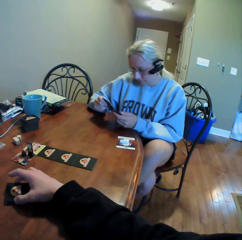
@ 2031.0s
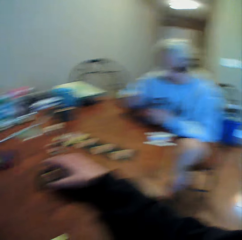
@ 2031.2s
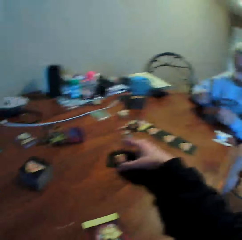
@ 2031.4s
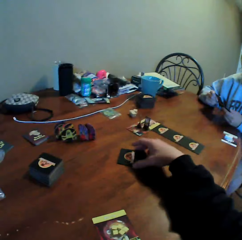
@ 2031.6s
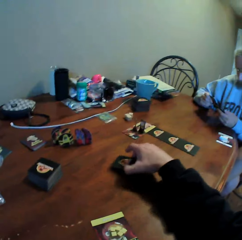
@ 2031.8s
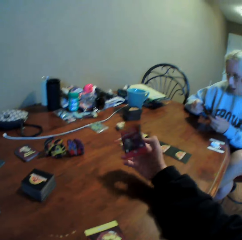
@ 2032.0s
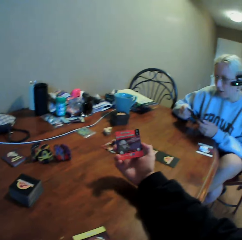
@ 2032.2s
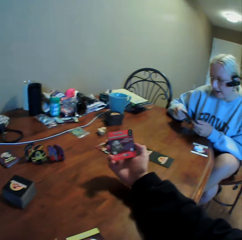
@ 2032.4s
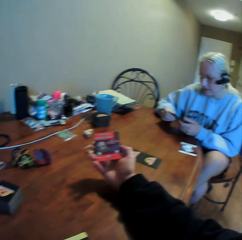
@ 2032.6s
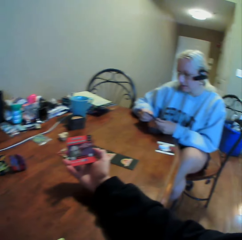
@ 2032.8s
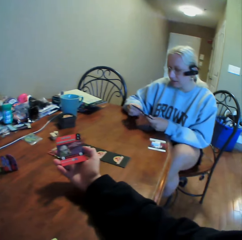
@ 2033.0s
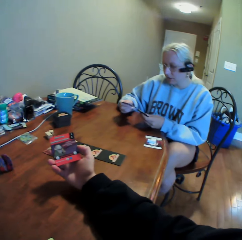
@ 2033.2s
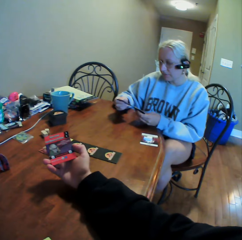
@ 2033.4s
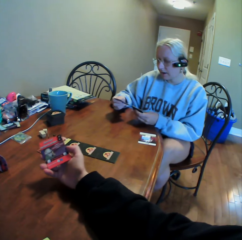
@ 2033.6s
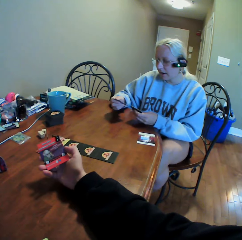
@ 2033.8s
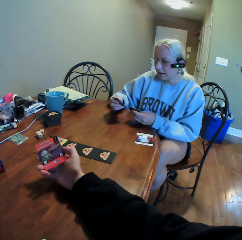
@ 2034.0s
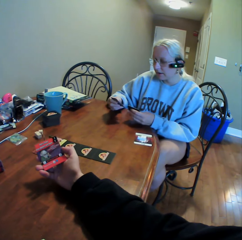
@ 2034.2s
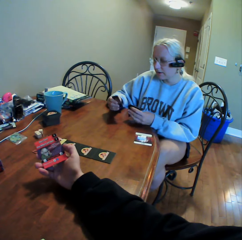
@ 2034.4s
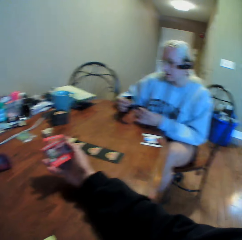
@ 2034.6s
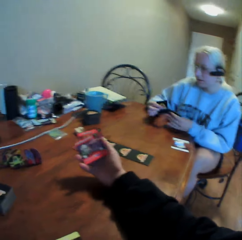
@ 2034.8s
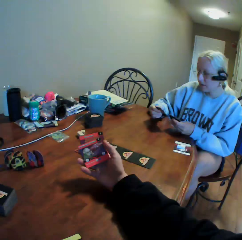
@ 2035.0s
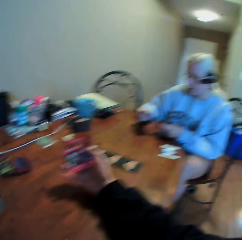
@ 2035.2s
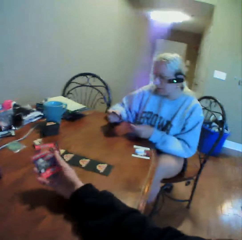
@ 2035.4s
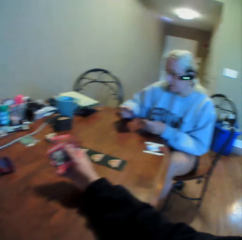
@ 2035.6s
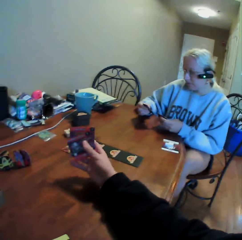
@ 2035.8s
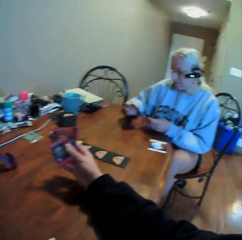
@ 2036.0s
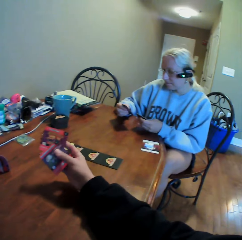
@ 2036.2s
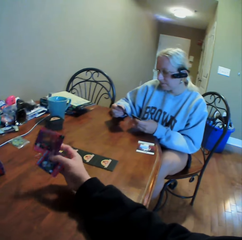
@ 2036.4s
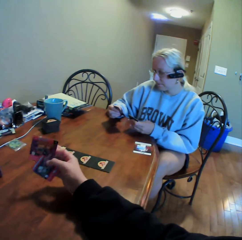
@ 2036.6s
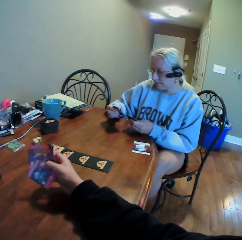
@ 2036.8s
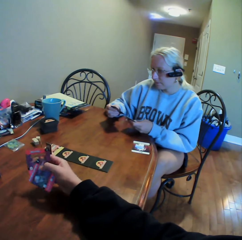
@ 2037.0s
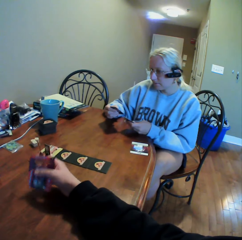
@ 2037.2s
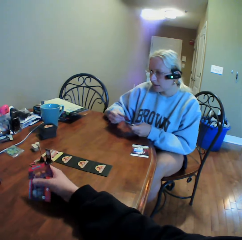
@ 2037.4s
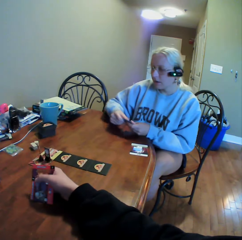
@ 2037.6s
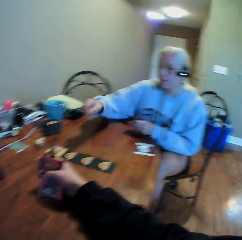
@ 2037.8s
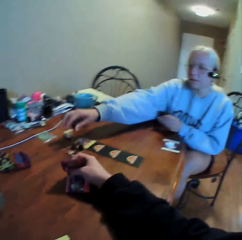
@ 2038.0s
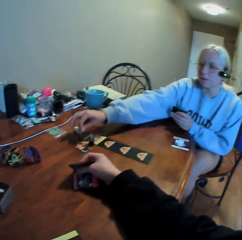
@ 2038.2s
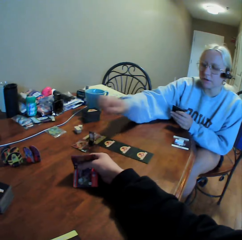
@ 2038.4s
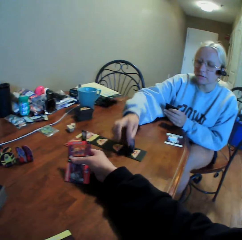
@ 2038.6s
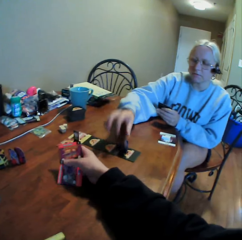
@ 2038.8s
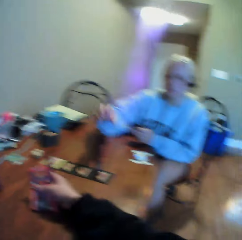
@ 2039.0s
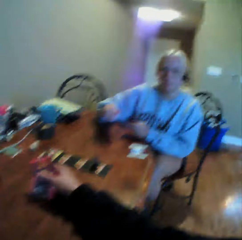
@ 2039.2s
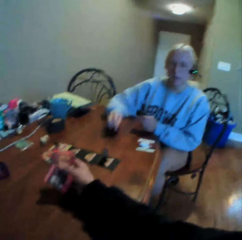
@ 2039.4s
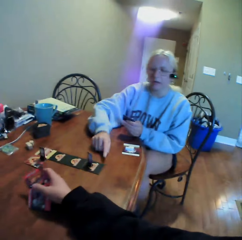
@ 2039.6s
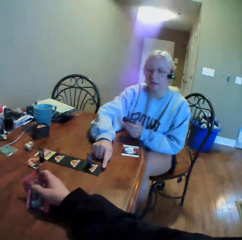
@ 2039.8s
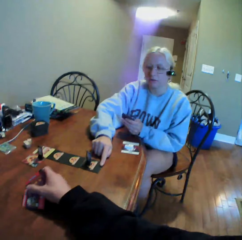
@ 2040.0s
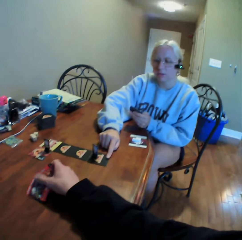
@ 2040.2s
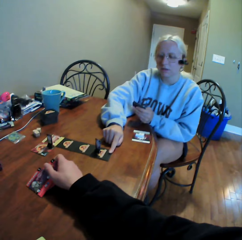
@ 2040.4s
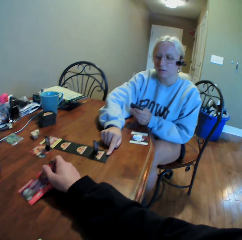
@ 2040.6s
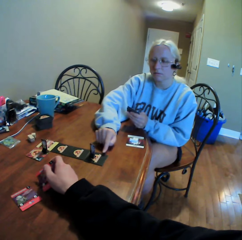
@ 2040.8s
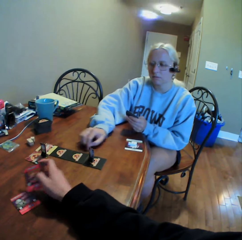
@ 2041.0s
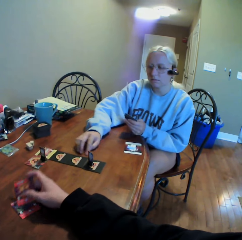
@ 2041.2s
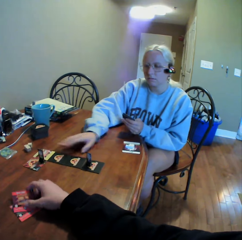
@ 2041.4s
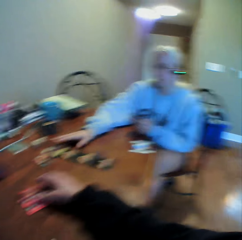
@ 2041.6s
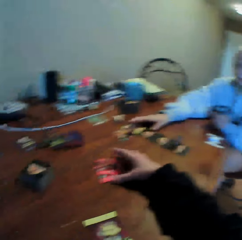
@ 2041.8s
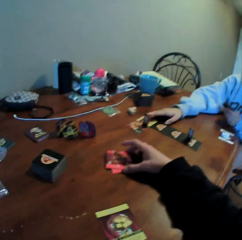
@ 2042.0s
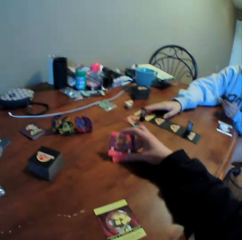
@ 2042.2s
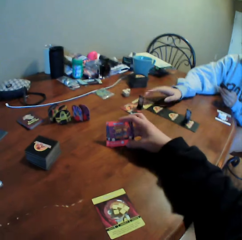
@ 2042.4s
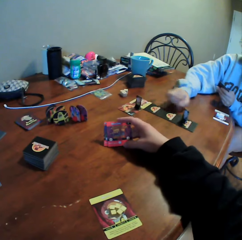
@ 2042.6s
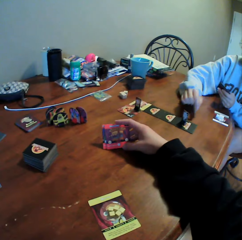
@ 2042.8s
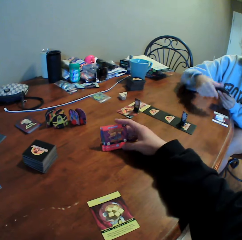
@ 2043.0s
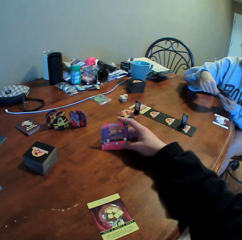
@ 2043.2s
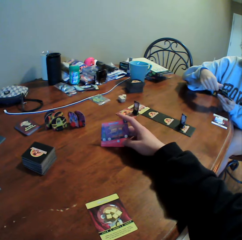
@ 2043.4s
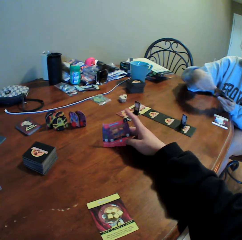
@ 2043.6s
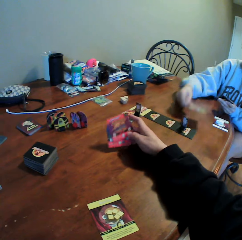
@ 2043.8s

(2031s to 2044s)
The camera wearer picks up a card from the table. He looks at the cards. A woman moves the cards and holds a card with both hands. The camera wearer holds a card with both hands. The woman picks up a card with the other hand. The camera wearer moves the cards on the table. The woman picks up something, puts something on the cards, and moves something on the table with her hands. The camera wearer holds the cards with his right hand. The woman moves a hand and moves the cards on the table. The camera wearer sorts the cards with both hands. The woman moves a hand.

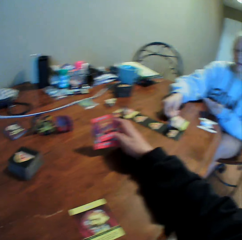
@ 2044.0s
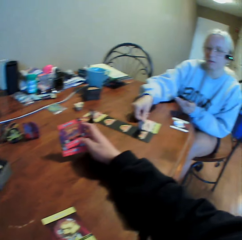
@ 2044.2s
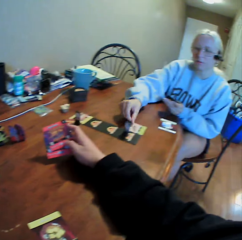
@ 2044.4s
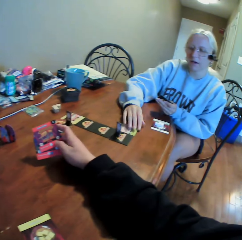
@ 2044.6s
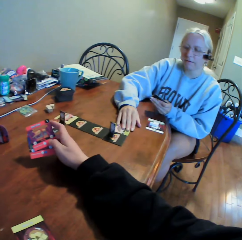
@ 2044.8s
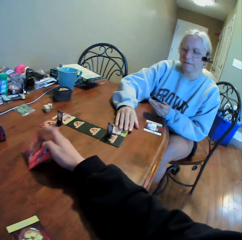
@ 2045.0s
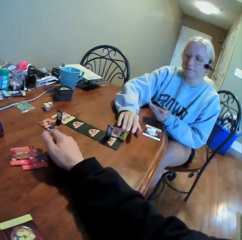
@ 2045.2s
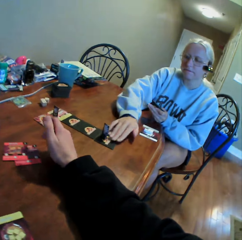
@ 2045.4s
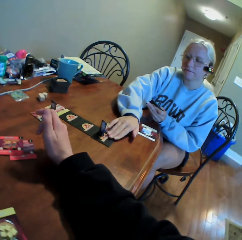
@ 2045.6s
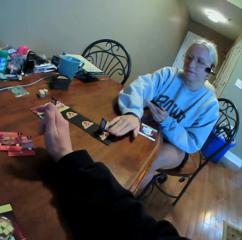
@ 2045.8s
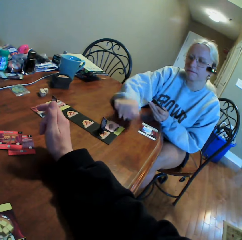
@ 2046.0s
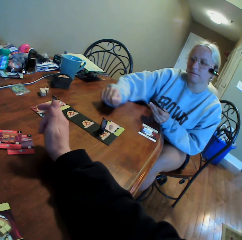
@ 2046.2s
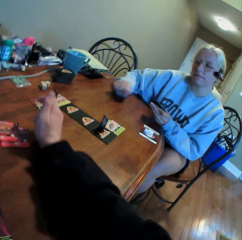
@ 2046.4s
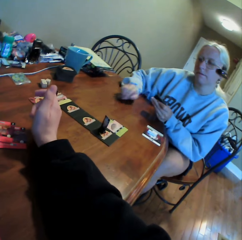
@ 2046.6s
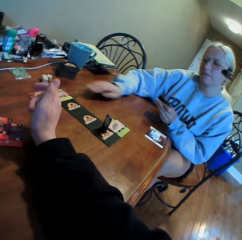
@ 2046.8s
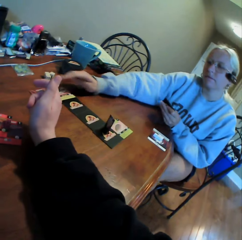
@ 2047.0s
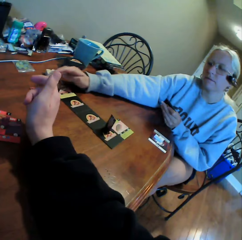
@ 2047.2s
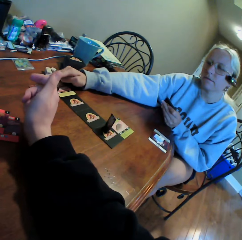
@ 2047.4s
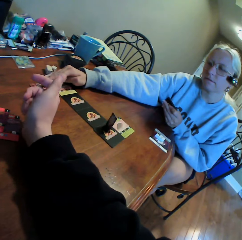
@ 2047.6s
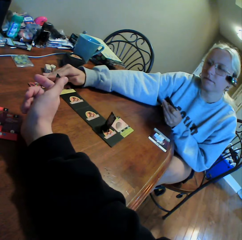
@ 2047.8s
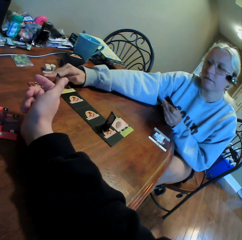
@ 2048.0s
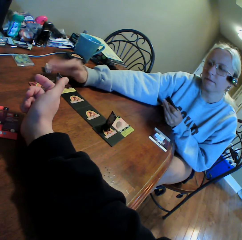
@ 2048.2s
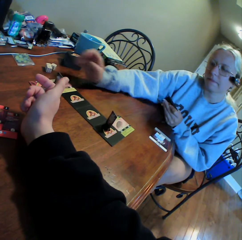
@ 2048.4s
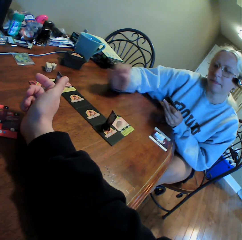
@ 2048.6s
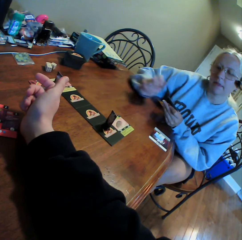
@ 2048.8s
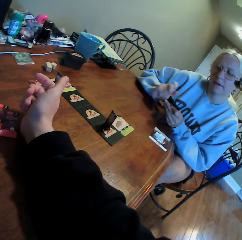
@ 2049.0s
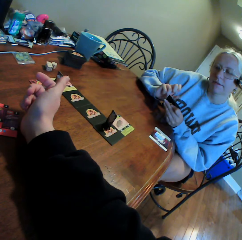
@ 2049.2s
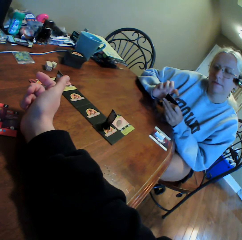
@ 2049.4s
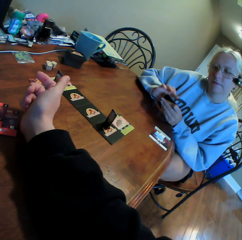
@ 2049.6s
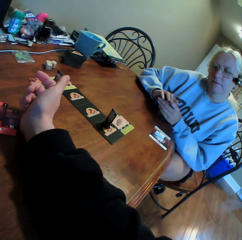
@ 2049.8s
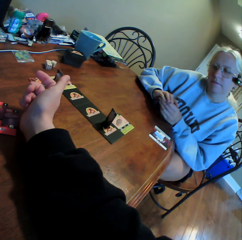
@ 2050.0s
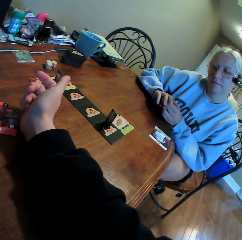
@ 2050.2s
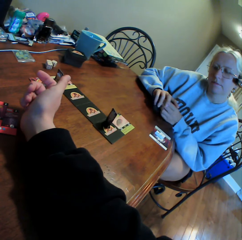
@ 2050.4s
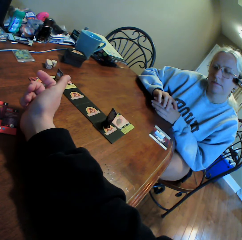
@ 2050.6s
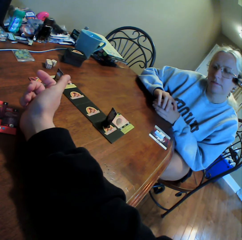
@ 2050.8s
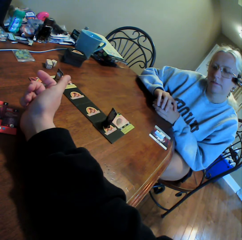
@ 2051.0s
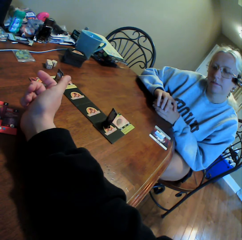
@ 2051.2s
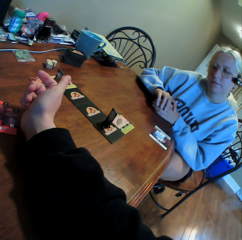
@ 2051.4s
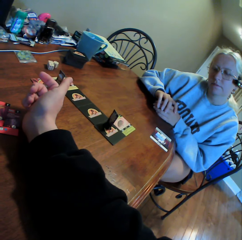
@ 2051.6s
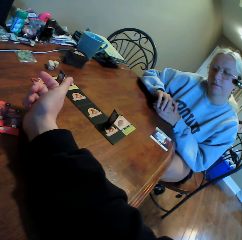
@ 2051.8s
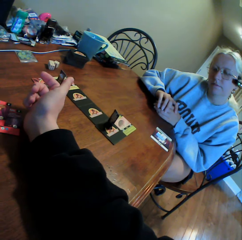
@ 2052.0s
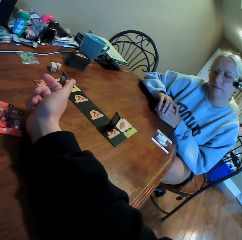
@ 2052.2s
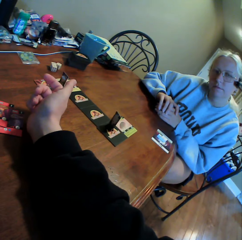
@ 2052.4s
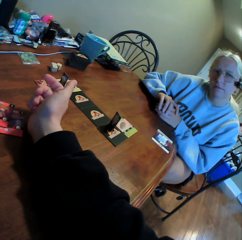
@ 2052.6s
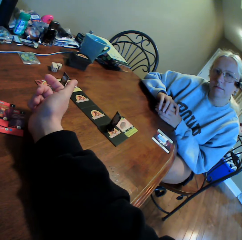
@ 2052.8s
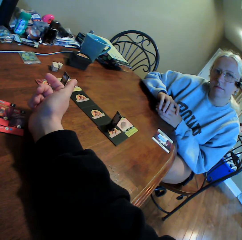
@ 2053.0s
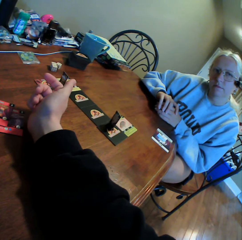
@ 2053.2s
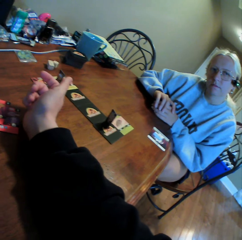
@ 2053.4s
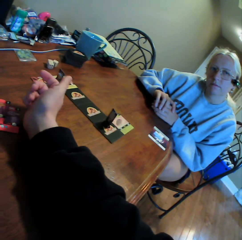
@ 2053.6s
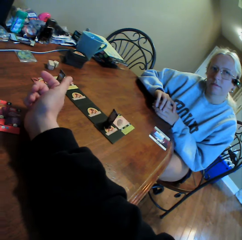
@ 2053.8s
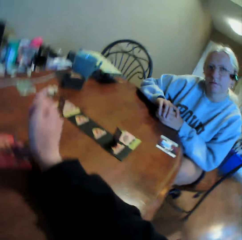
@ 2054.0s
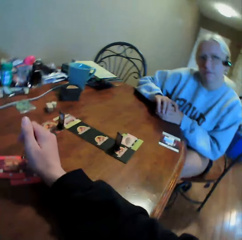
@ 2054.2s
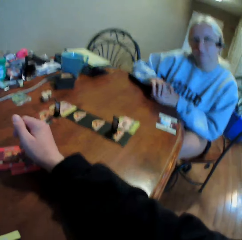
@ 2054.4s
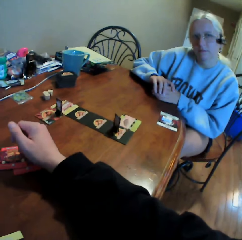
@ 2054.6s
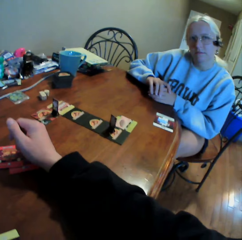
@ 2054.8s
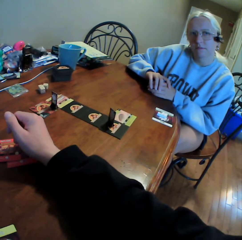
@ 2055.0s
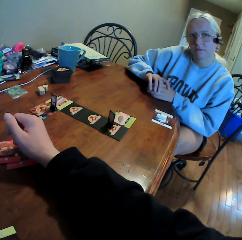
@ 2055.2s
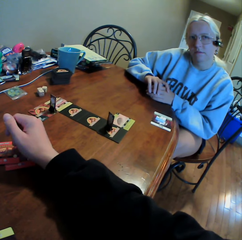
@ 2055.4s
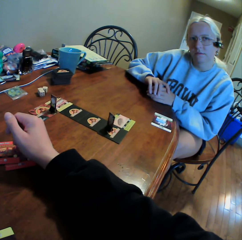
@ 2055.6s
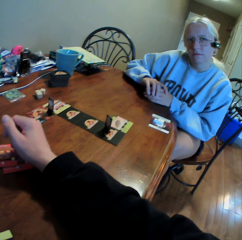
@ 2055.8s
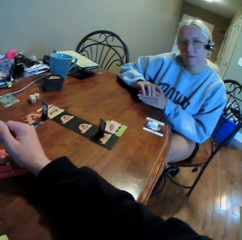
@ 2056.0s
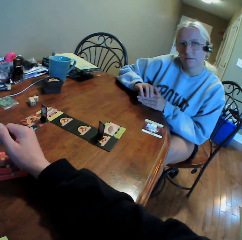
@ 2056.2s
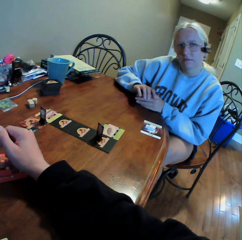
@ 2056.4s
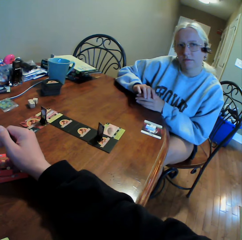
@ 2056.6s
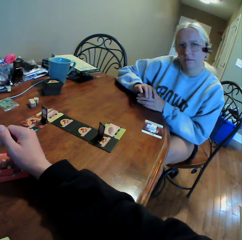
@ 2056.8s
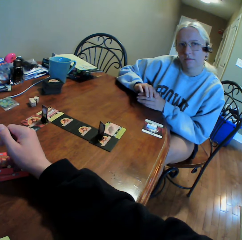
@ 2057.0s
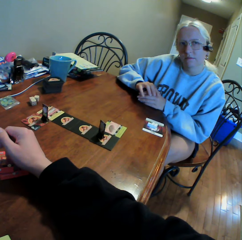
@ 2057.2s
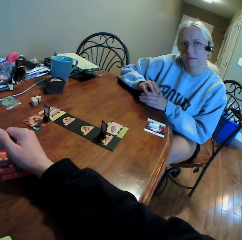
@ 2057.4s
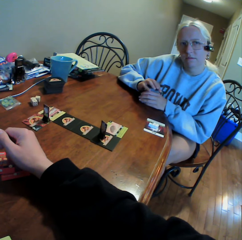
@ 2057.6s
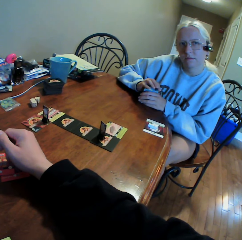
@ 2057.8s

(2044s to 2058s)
A woman picks up a card. The woman puts the card on the table. The camera wearer looks at the cards. He puts the cards on the table. He looks around. The woman moves the cards on the table with both hands. The woman holds the cards on the table. The woman places something on the table. The camera wearer does something. The woman holds the cards. The woman holds her hands together. The camera wearer does something. He turns his hand.

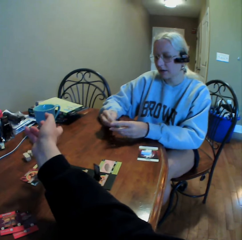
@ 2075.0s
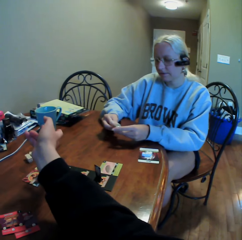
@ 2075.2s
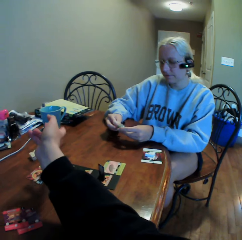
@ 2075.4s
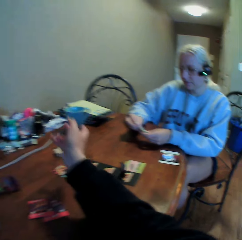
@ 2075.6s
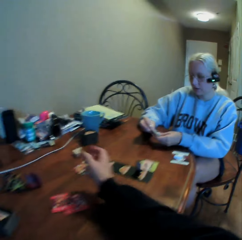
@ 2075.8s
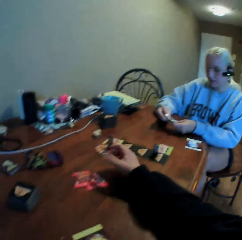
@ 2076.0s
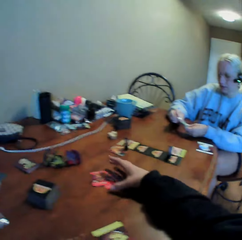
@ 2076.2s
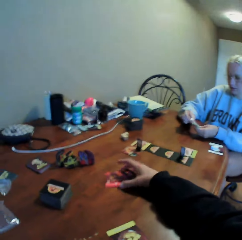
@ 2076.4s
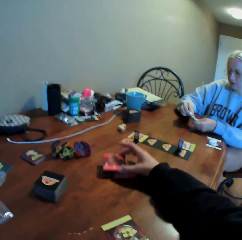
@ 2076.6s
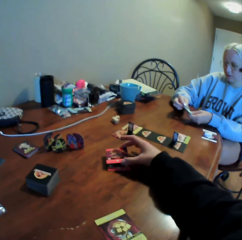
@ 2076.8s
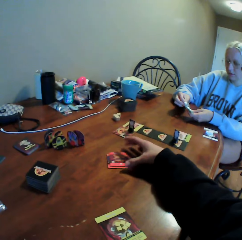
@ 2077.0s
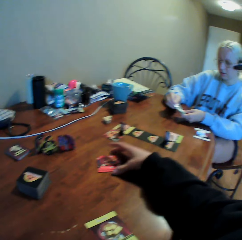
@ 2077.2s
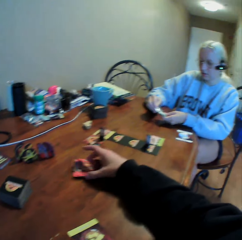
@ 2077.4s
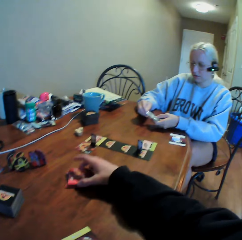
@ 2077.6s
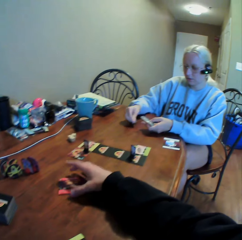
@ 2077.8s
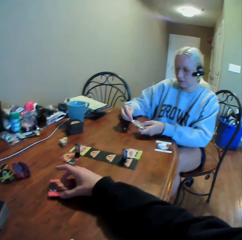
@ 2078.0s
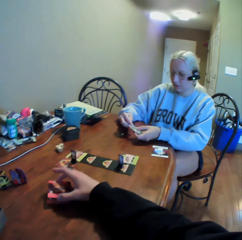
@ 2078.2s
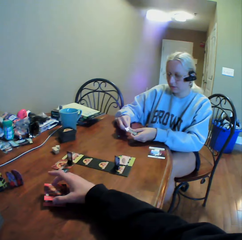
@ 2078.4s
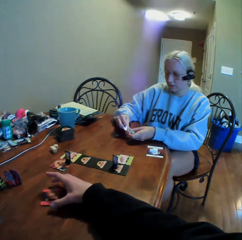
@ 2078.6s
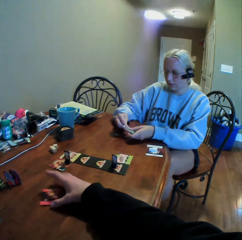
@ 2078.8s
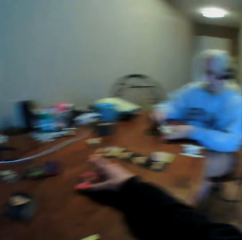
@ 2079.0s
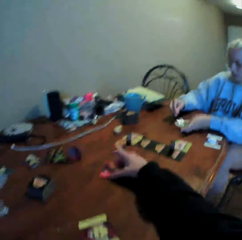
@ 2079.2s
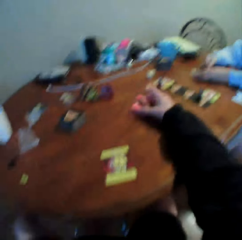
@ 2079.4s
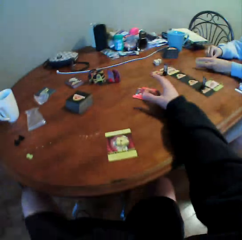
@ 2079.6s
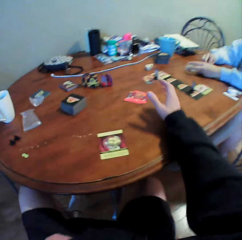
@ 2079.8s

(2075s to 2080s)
A woman folds something. The woman picks up something in a zipper bag. The camera wearer moves the cards on the table. The woman puts something on the table and picks up something in the zipper bag.
